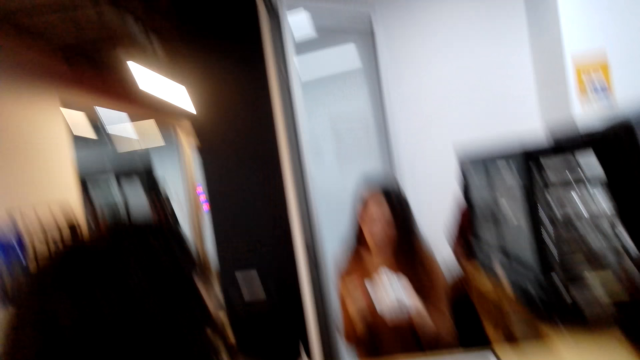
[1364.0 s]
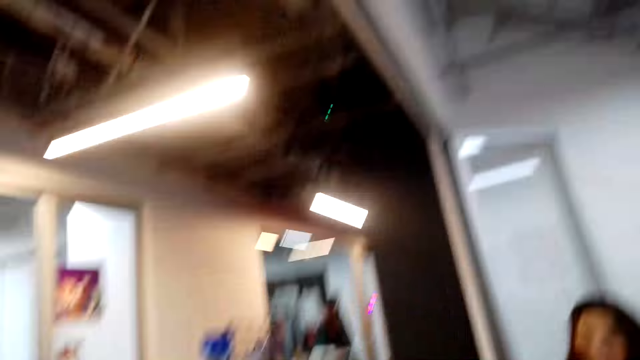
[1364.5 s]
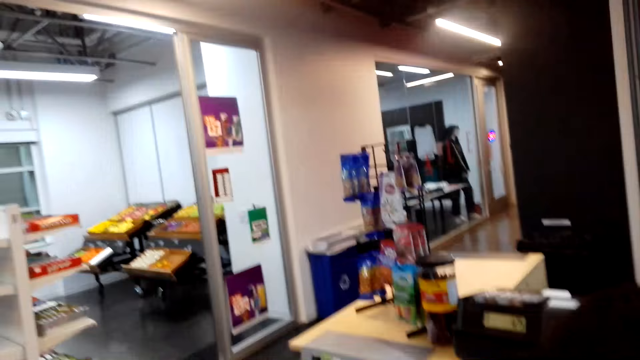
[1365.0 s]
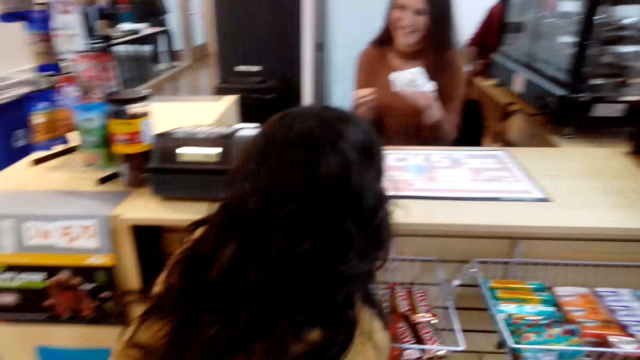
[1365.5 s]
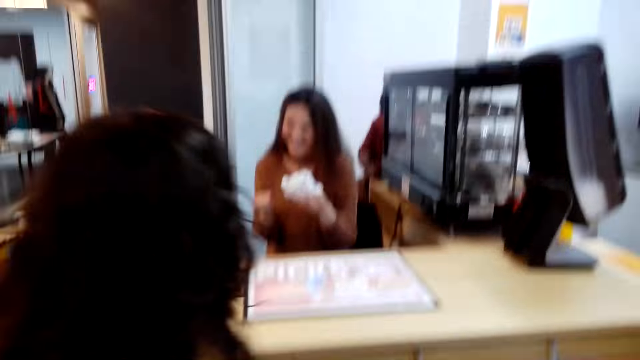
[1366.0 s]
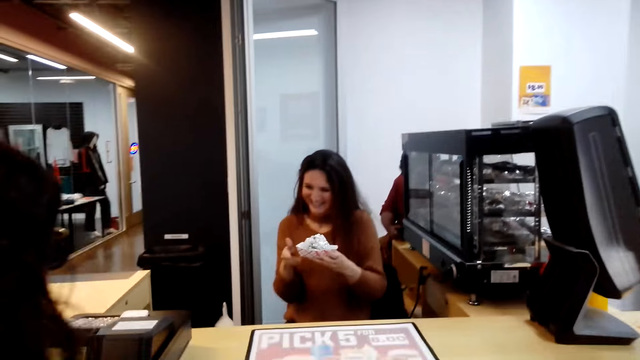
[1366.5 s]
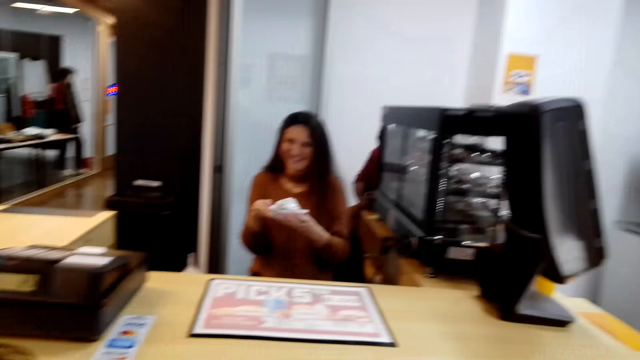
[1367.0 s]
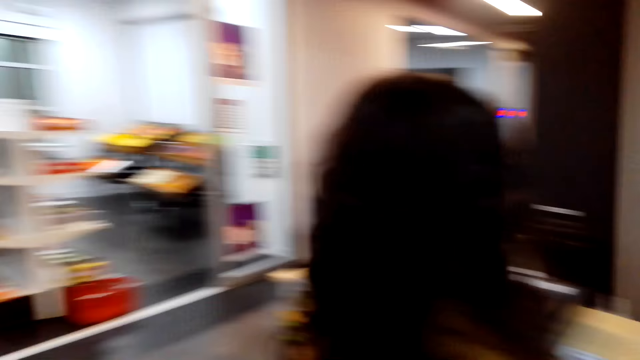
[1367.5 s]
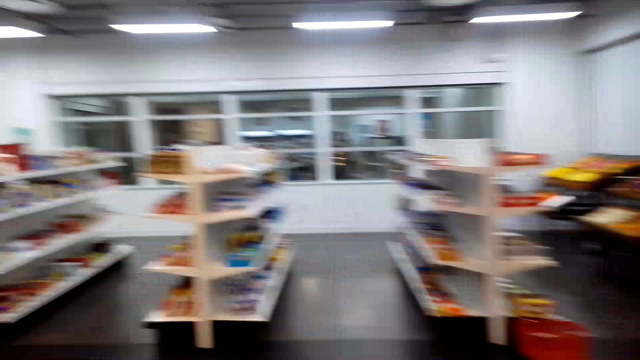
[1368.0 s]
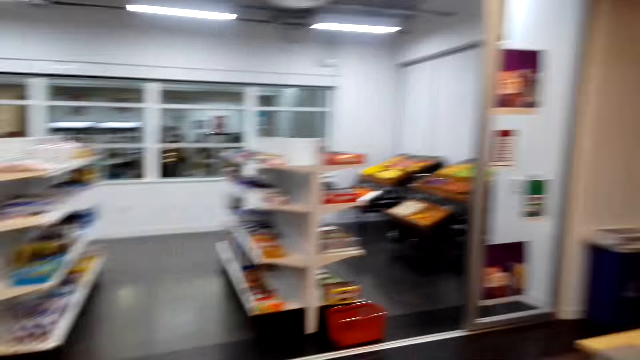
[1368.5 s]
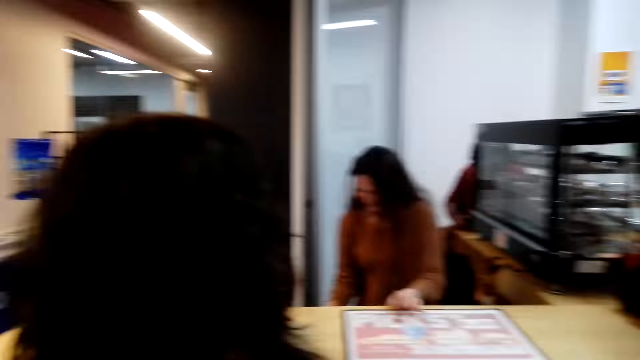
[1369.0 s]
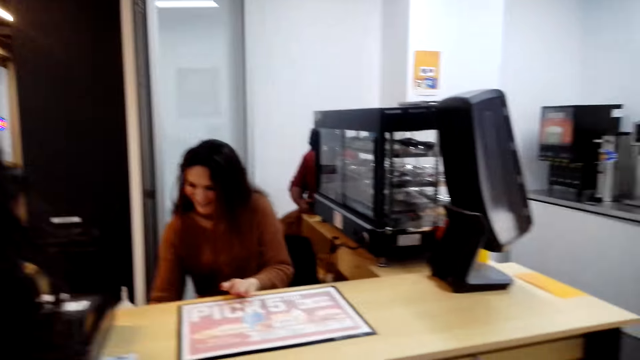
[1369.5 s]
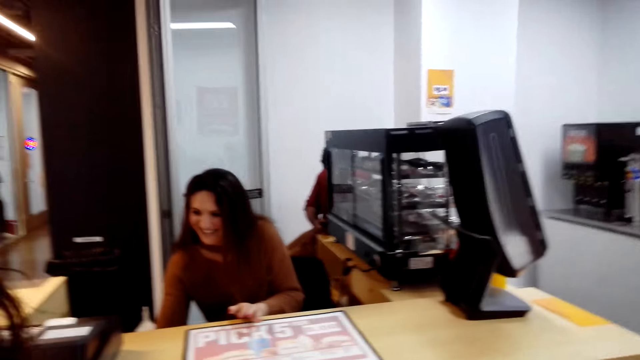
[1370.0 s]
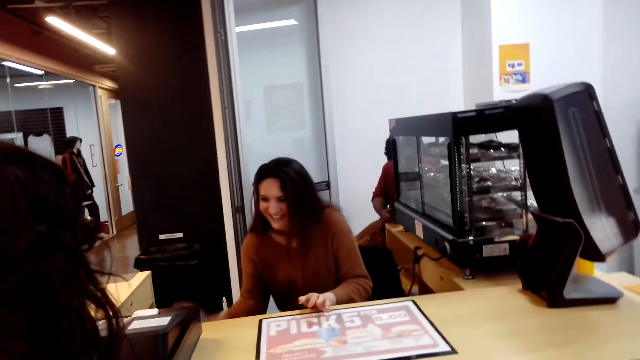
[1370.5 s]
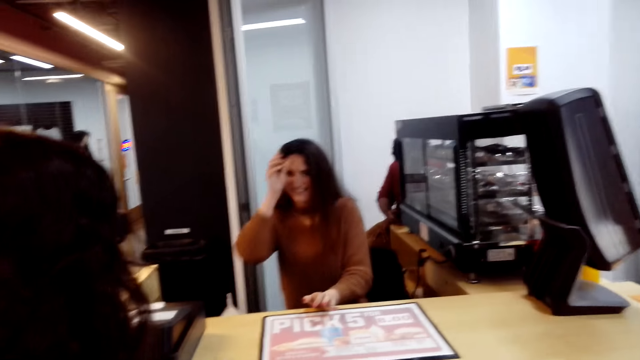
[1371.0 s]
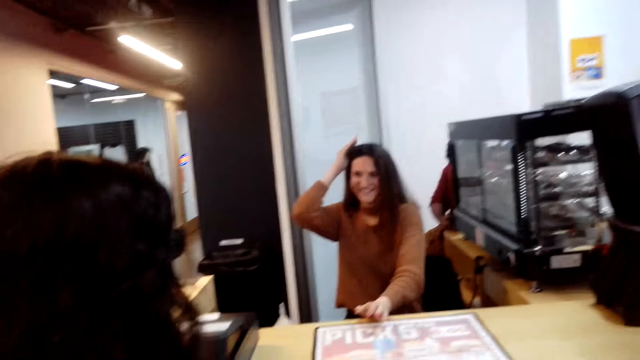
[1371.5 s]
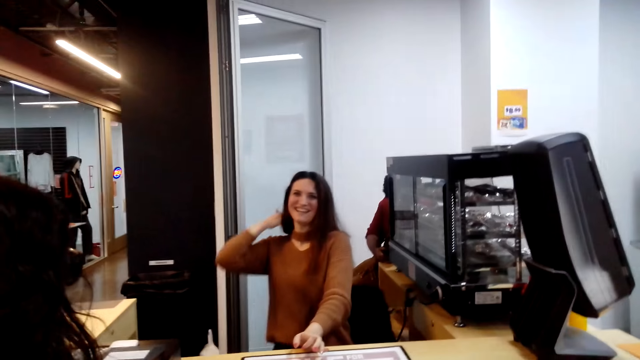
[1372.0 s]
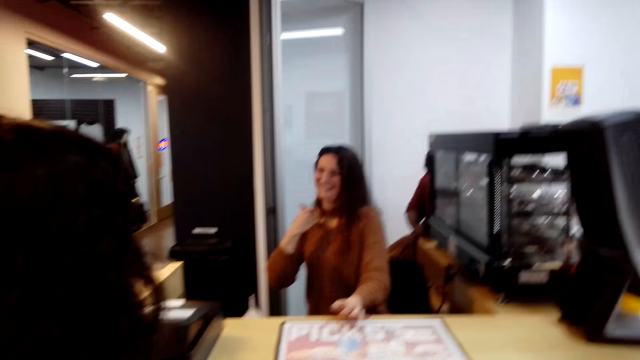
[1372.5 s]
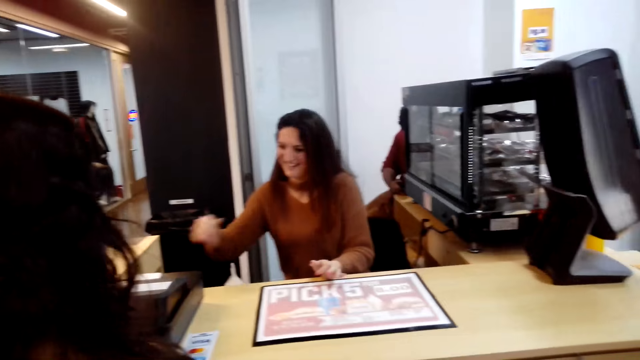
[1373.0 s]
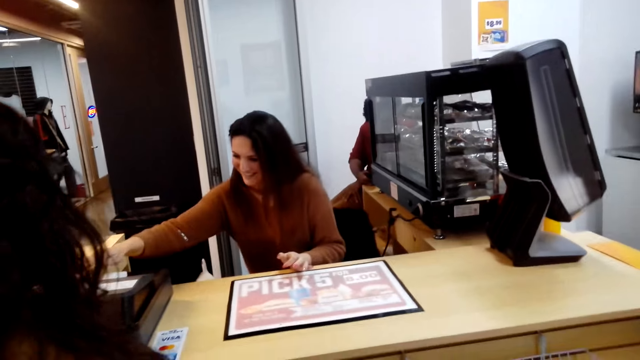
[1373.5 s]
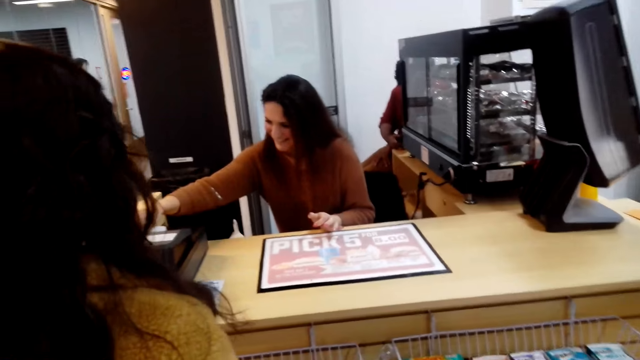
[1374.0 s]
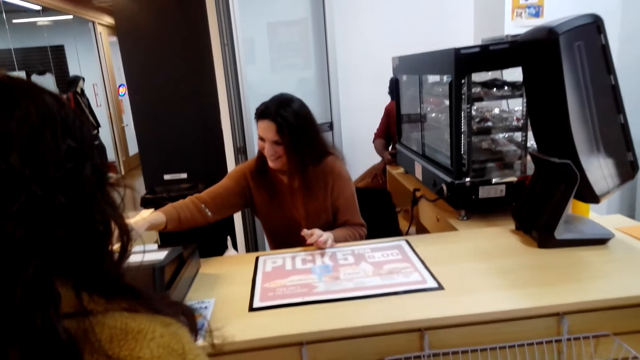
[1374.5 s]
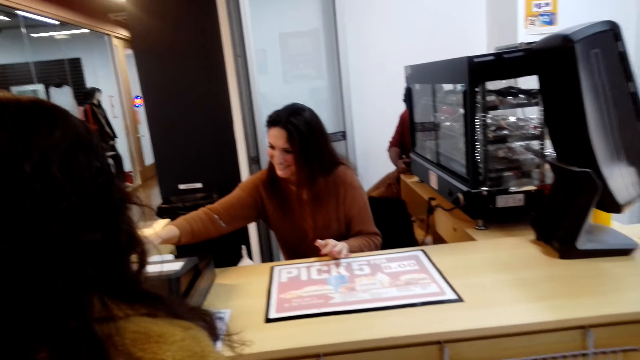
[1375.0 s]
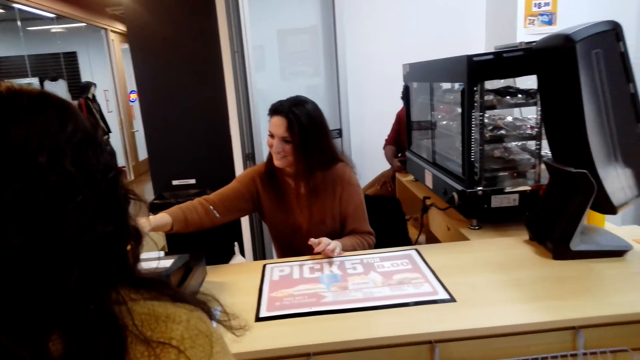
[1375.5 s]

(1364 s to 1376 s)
The camera wearer looks around the store. They talk to a cashier. The cashier touches the teller machine.

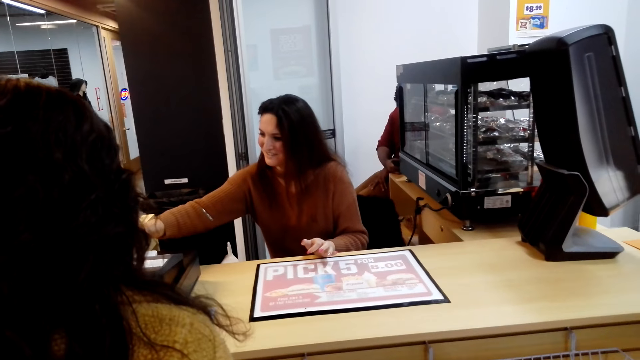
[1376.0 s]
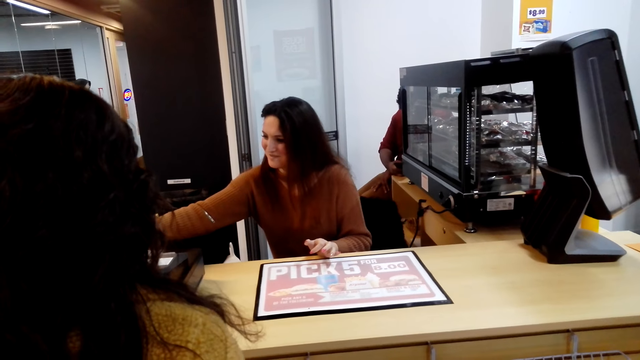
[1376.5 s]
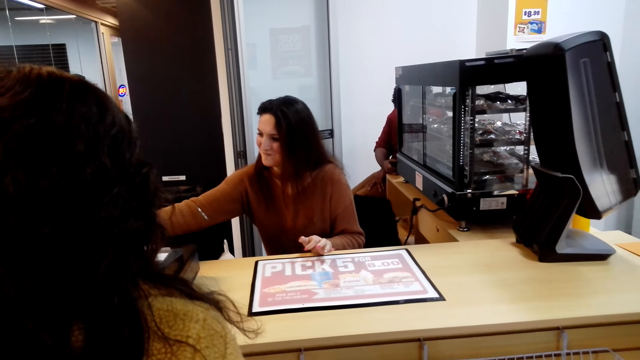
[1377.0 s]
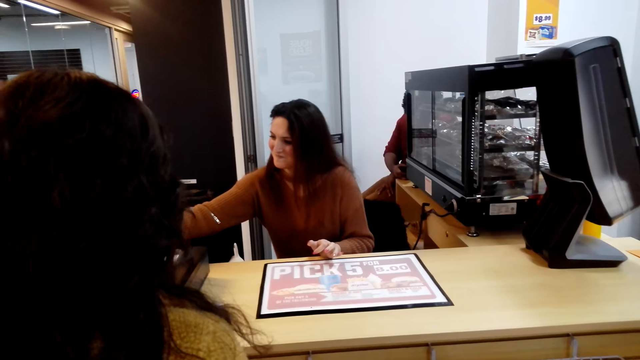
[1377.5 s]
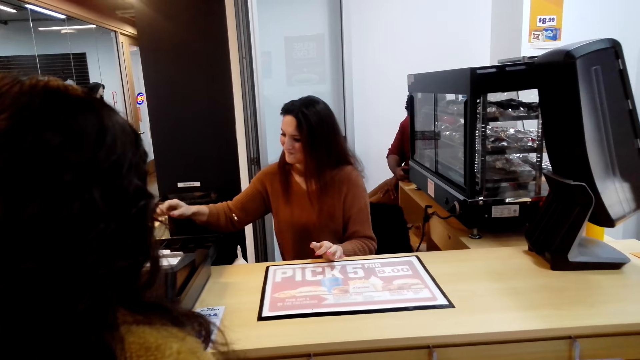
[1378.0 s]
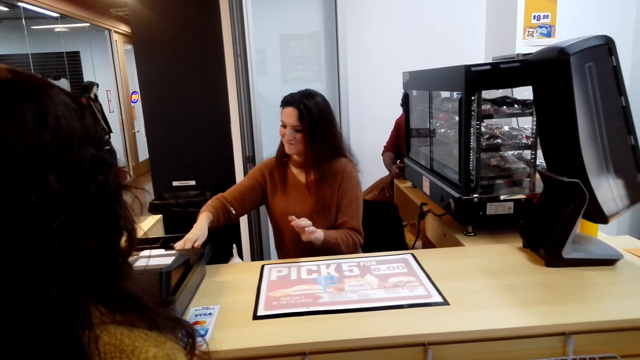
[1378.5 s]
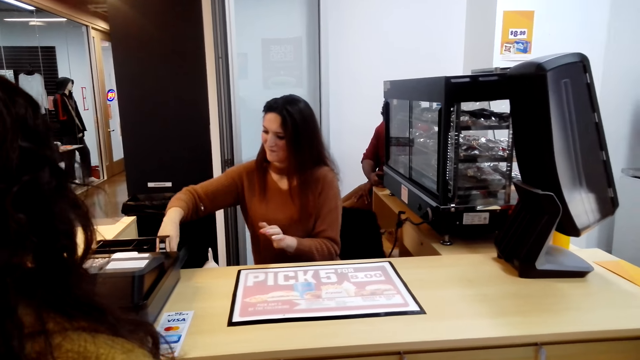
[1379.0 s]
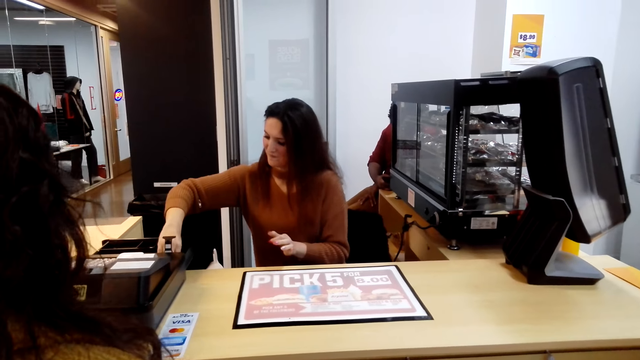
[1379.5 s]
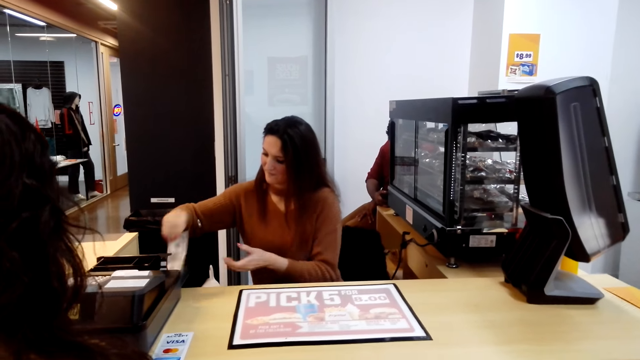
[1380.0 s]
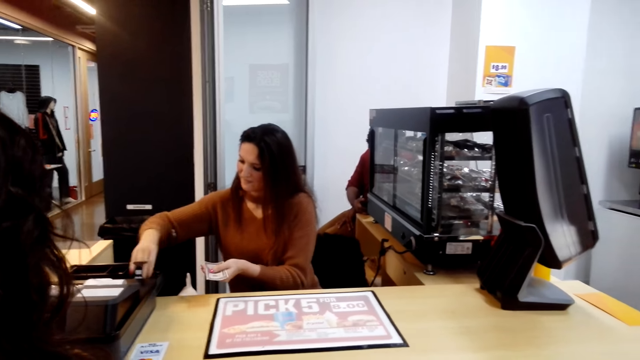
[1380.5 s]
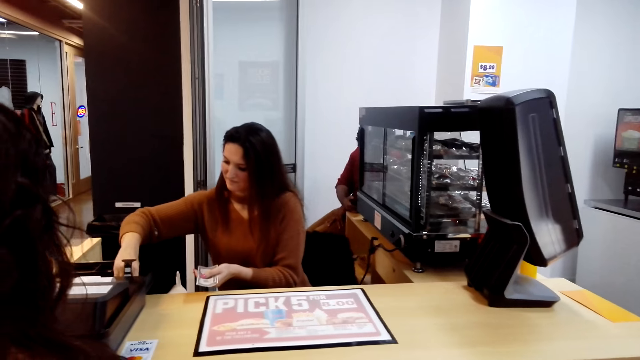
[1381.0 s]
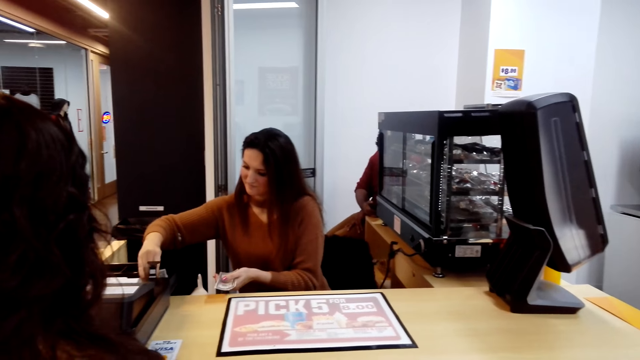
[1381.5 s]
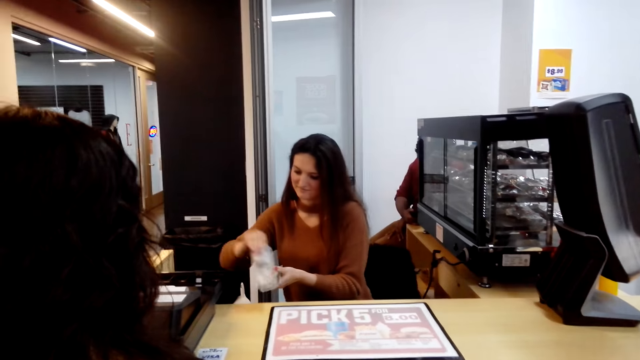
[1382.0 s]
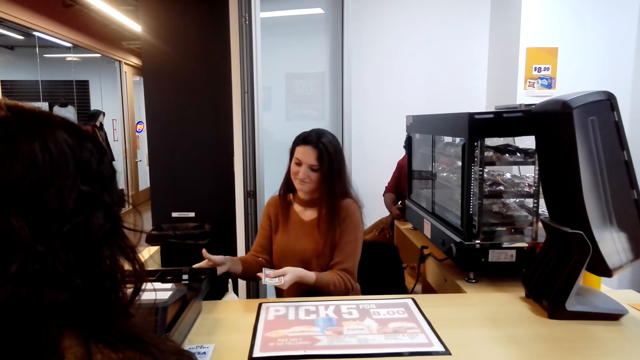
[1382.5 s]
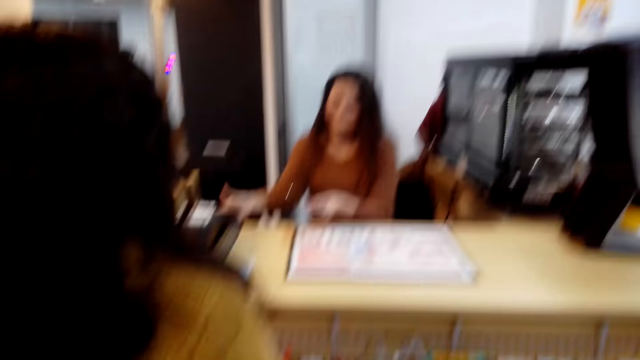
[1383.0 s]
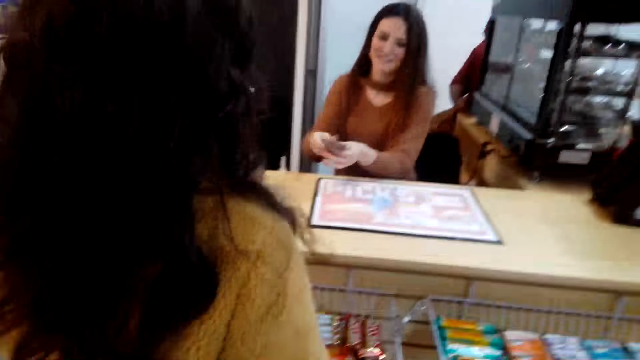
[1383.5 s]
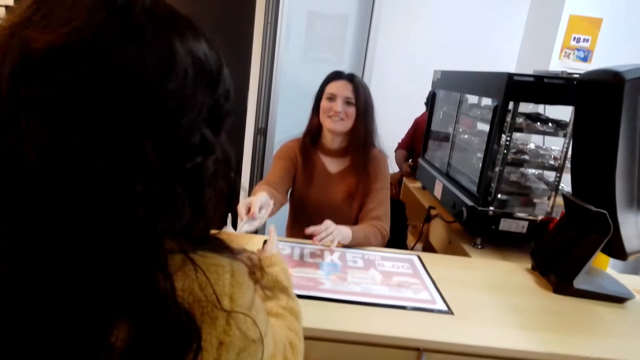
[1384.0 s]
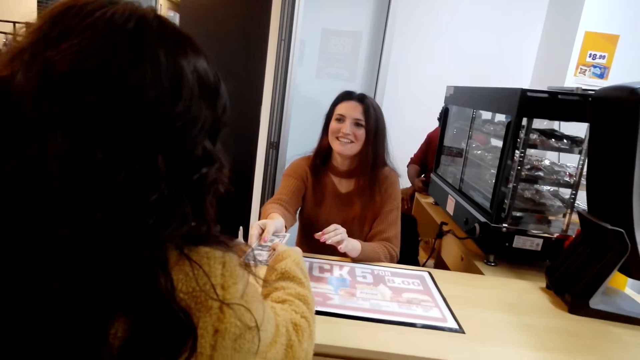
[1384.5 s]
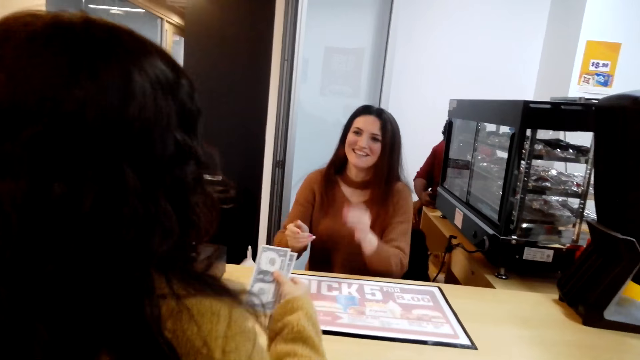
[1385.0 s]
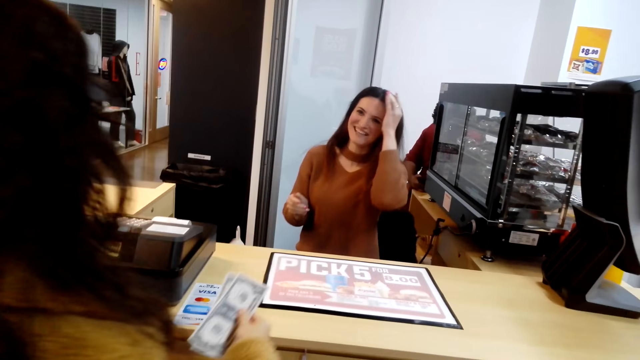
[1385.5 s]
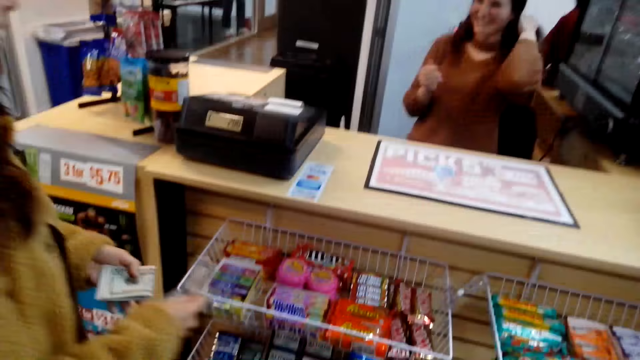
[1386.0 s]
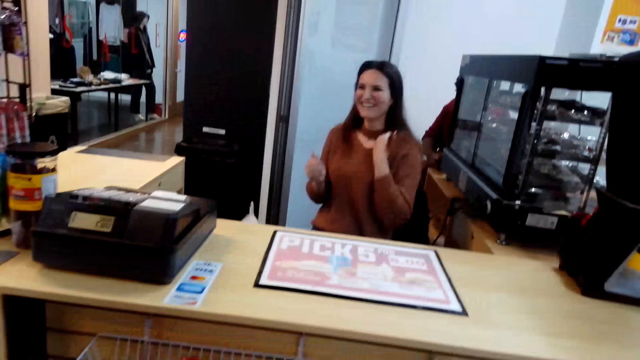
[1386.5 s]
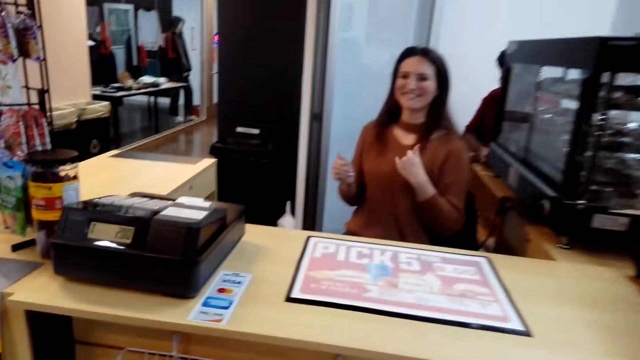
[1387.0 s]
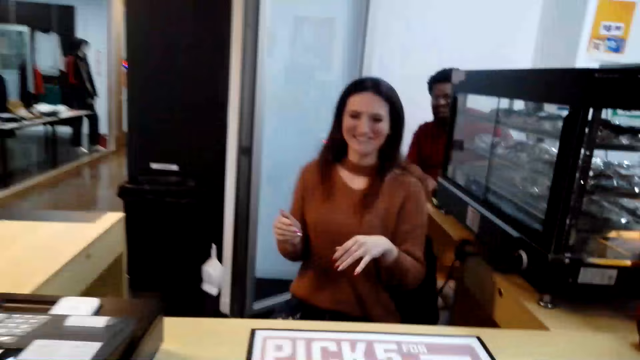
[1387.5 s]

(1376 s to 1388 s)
The cashier types on the register machine, picks up the cash in the register machine. The cashier closes the drawer. The cashier gives the camera wearer the cash. A lady takes money from the cashier. The camera wearer moves to the counter.
